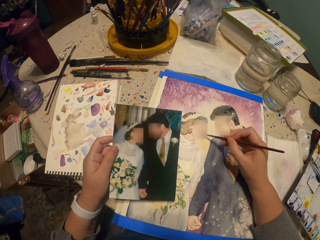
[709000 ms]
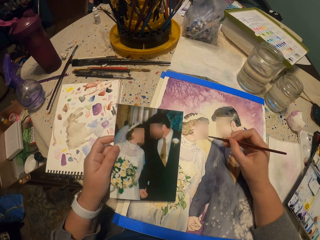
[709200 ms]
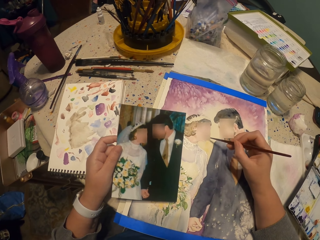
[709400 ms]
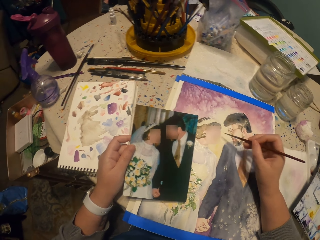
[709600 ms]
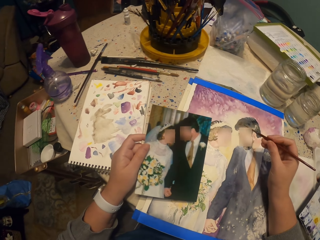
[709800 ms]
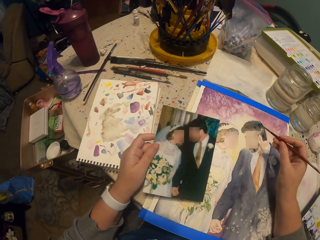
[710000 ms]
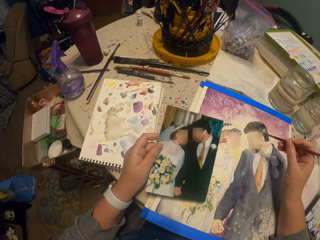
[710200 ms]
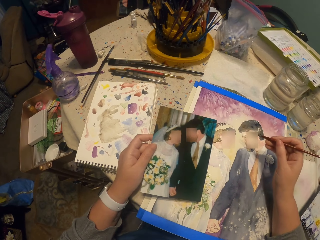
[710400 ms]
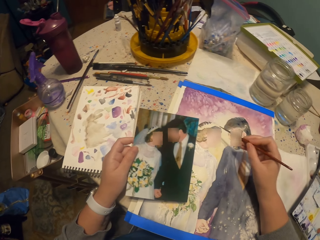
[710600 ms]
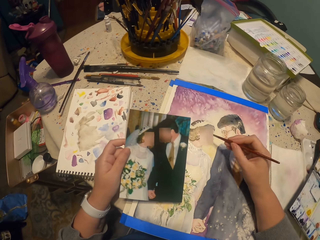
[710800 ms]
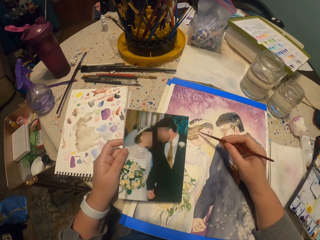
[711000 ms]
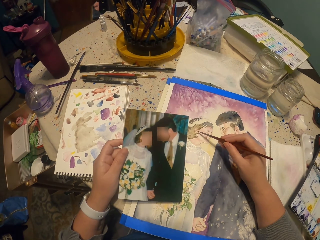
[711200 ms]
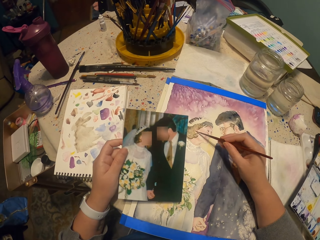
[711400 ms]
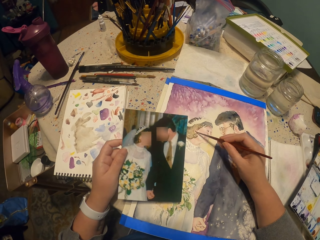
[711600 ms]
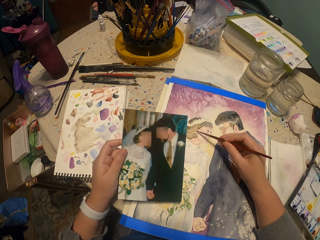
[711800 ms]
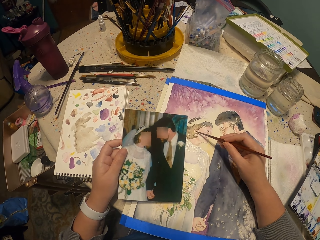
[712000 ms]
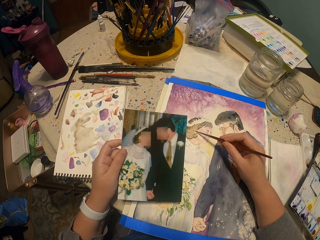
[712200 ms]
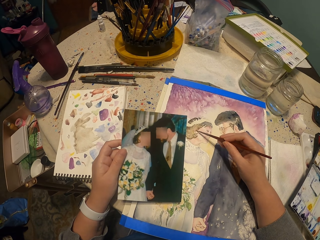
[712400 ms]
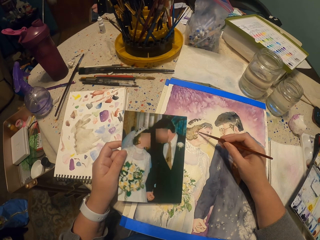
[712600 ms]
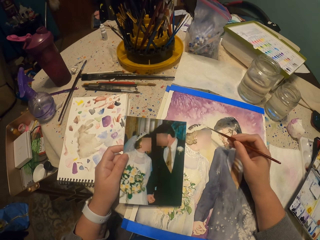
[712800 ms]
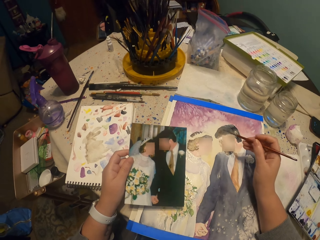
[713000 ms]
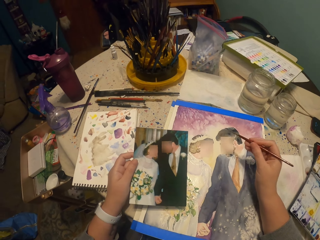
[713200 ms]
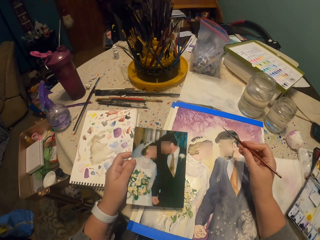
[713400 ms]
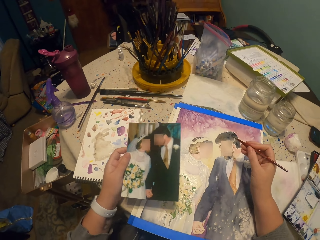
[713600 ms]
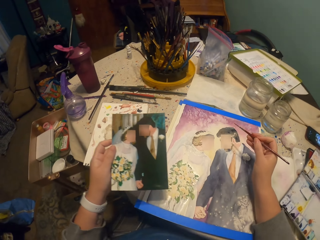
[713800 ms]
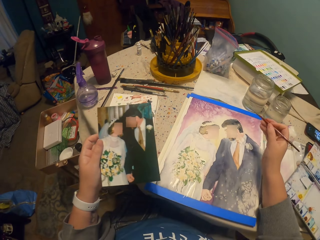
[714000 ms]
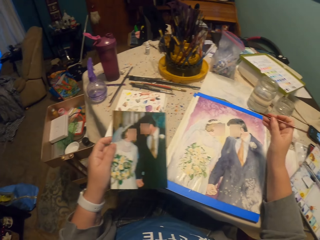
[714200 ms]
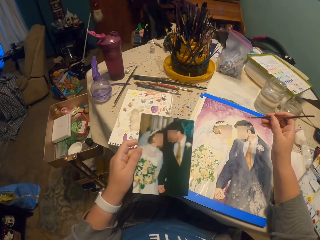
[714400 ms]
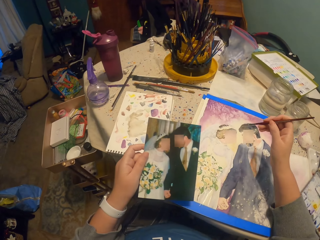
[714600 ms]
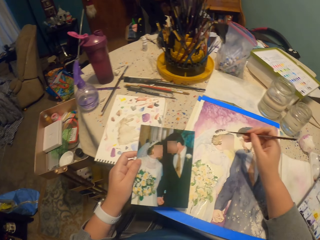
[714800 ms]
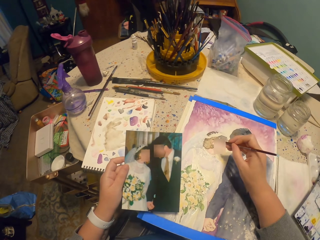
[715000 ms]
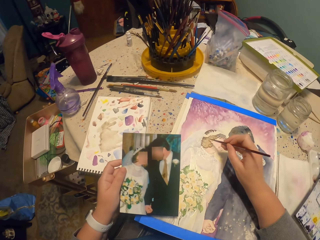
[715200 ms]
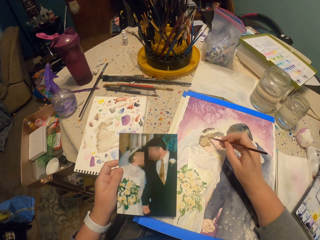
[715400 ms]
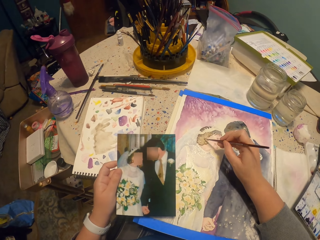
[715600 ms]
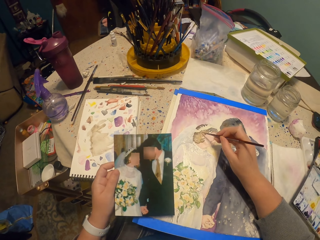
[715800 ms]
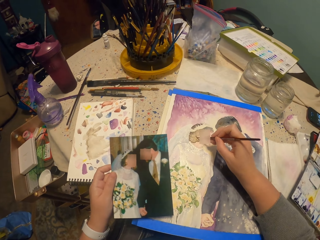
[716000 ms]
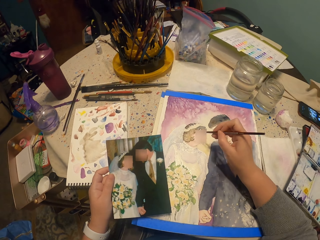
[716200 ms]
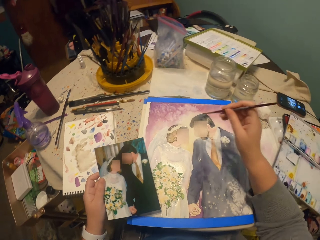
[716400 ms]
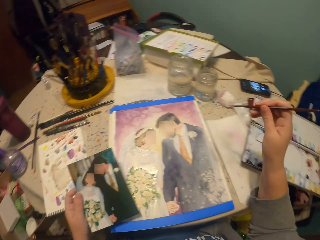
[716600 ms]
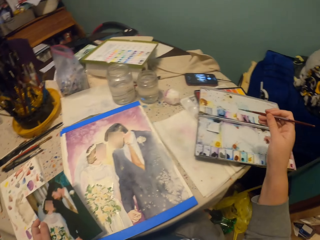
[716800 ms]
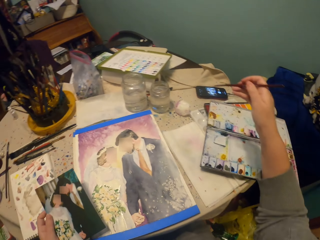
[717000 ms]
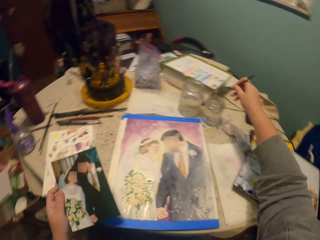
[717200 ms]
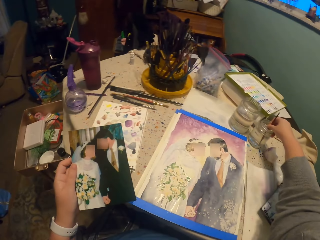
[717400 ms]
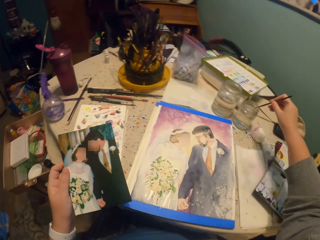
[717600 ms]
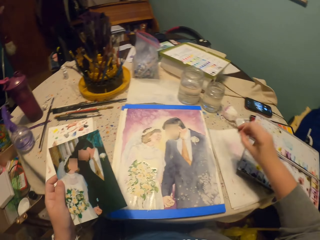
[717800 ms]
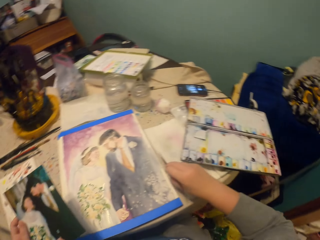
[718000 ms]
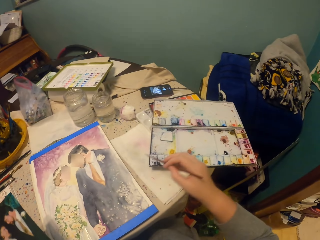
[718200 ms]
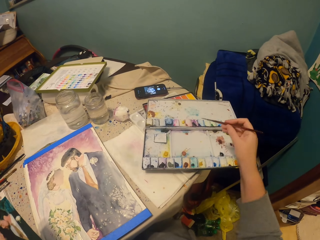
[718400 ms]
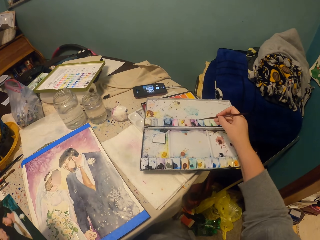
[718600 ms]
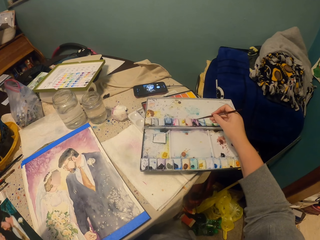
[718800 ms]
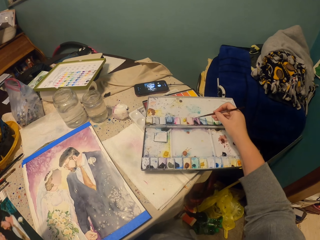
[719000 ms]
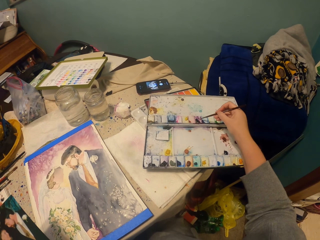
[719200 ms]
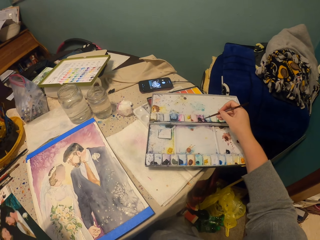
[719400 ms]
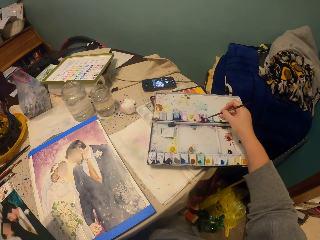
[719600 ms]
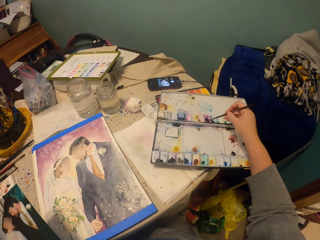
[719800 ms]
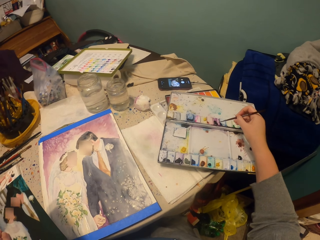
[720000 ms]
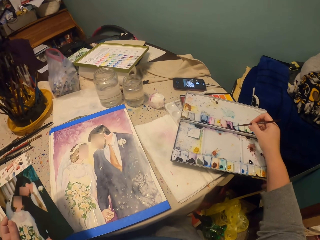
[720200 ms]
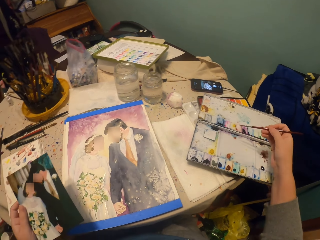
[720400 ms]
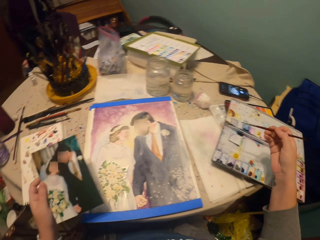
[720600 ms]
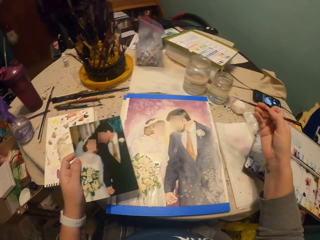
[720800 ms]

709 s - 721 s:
The camera wearer dips the paint brush in the water. They reduce the water from the brush. They dip the paint brush in the water color.

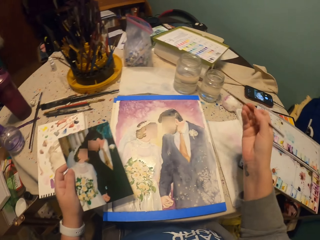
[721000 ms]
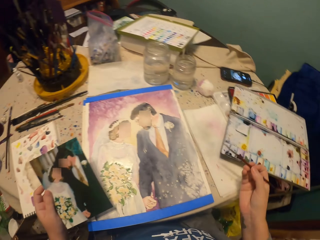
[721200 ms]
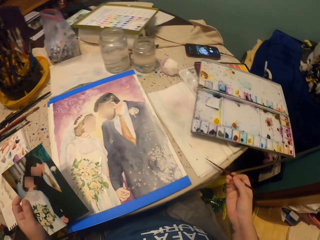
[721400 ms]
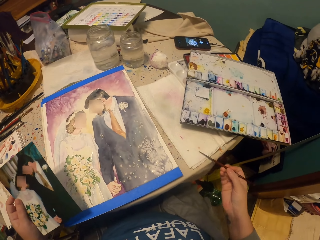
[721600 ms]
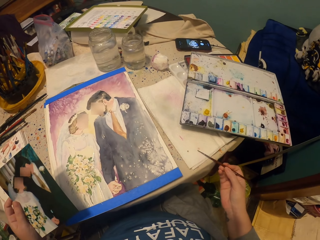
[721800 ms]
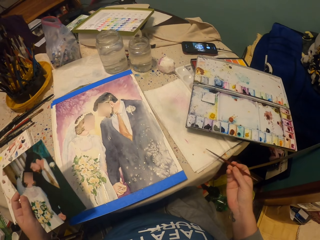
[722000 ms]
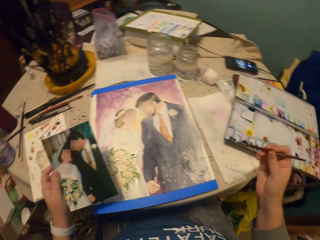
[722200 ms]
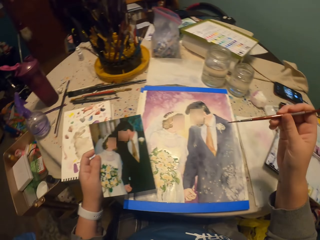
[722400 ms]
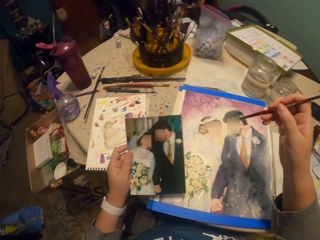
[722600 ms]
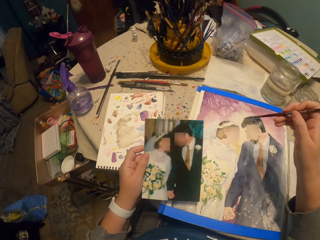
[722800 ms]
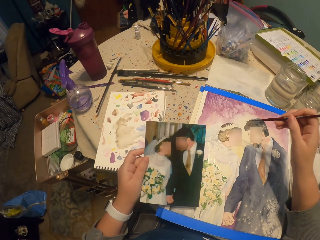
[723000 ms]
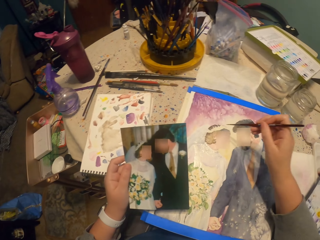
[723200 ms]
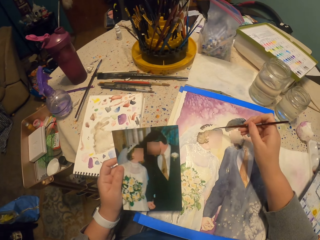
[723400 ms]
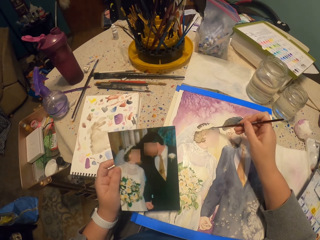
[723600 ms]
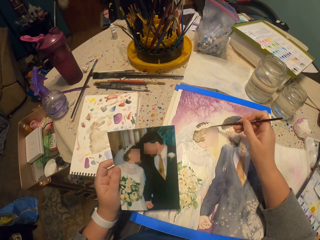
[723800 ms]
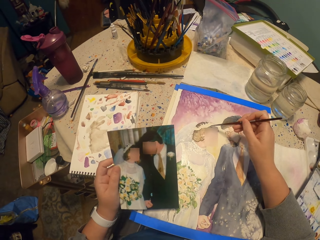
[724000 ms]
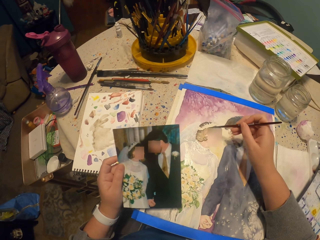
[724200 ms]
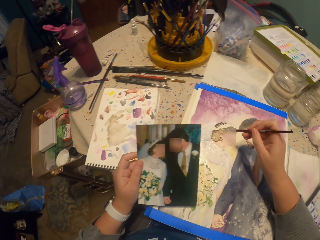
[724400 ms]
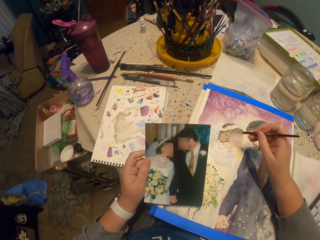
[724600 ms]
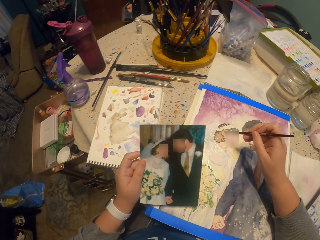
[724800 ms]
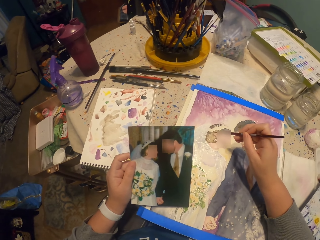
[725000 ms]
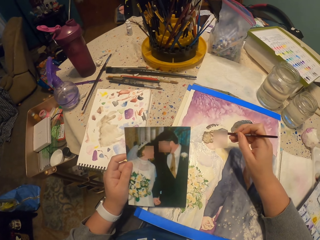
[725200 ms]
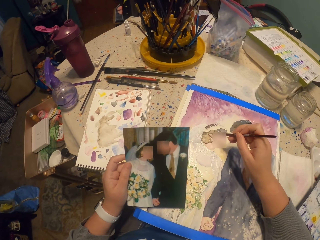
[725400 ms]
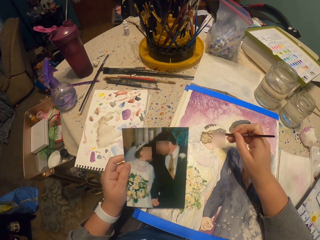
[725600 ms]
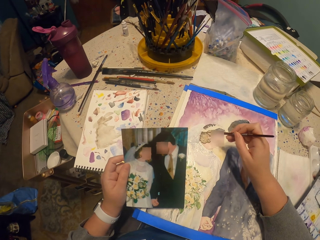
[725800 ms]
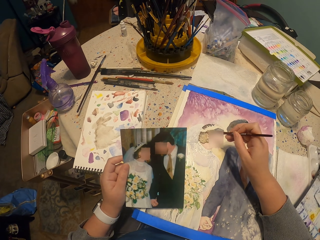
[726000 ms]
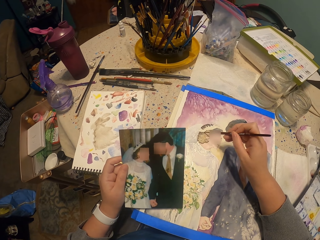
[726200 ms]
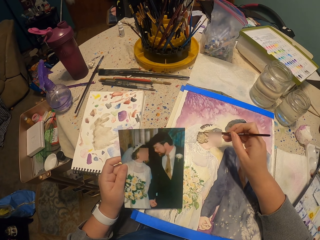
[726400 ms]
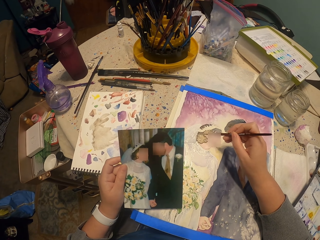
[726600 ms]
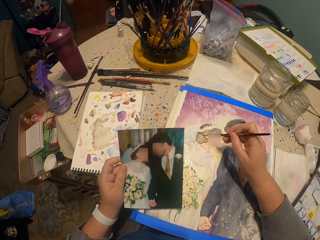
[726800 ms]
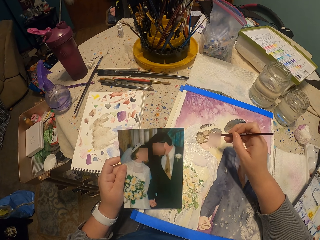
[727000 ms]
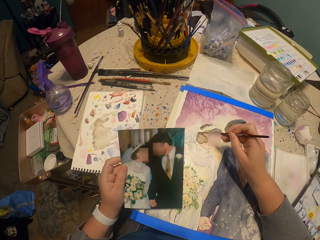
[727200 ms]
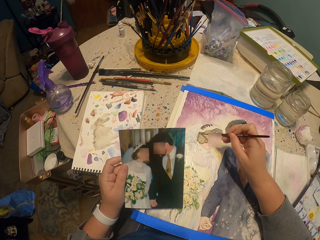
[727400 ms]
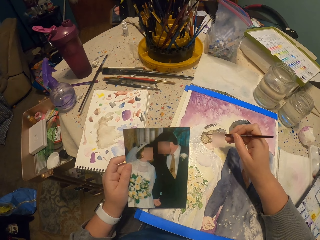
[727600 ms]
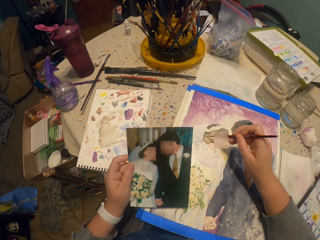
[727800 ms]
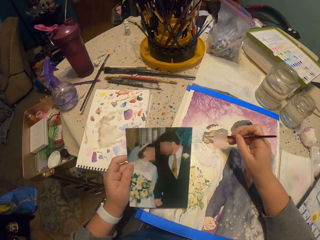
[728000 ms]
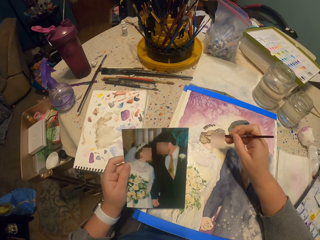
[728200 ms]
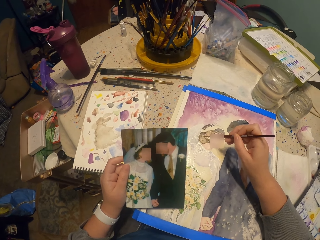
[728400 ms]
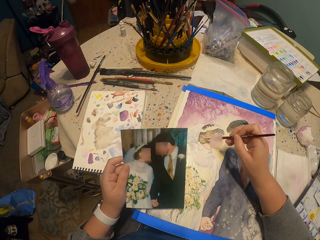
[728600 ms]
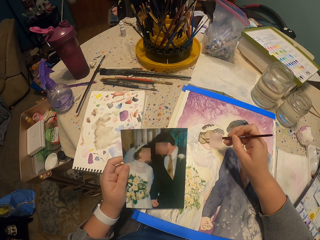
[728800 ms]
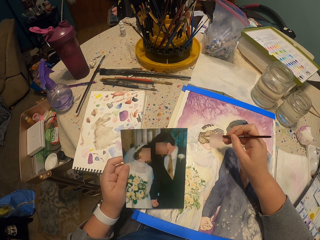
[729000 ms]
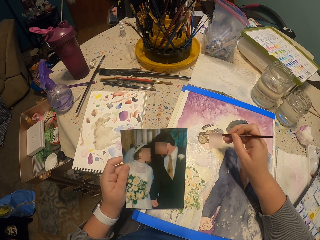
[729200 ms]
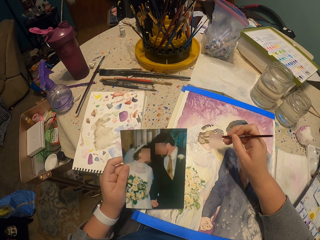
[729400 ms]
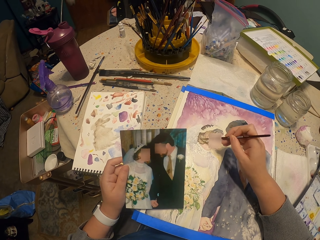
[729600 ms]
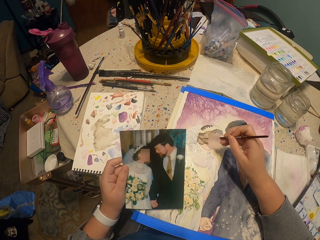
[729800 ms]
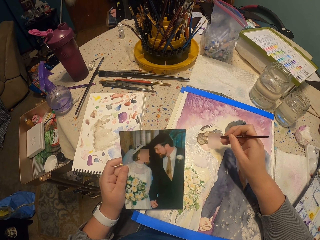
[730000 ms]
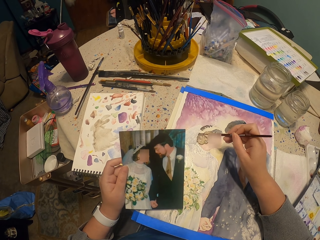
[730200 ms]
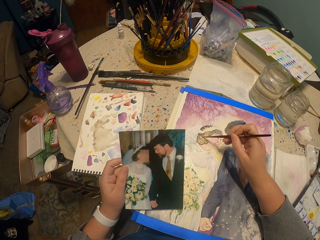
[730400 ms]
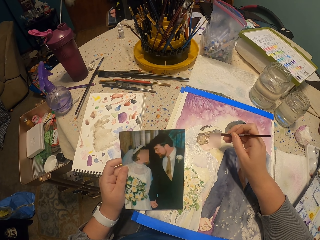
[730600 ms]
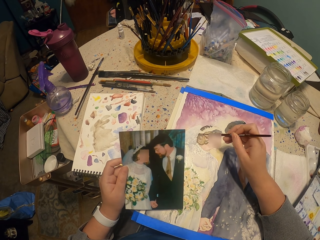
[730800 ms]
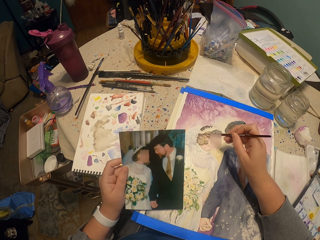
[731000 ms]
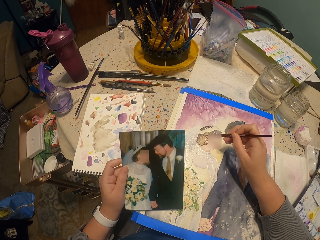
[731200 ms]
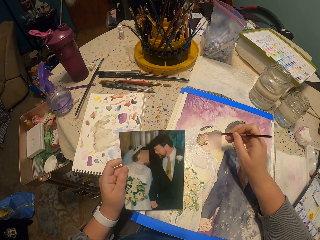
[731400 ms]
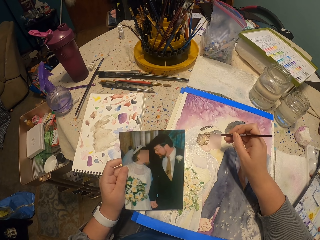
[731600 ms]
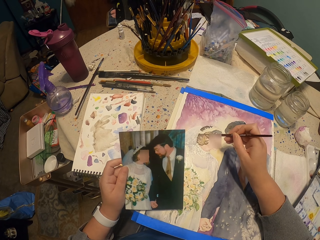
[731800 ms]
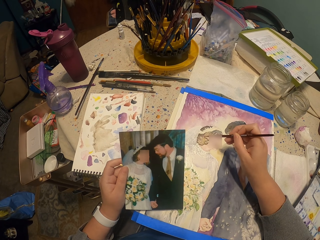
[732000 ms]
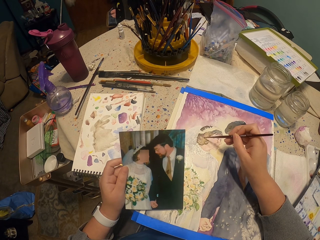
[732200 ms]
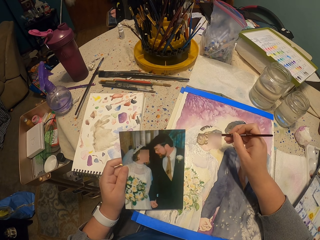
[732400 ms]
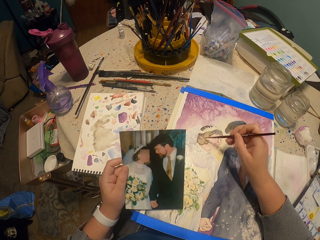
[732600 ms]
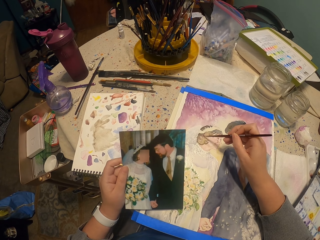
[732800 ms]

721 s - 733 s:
The camera wearer reduces the paint. They paint the picture.
